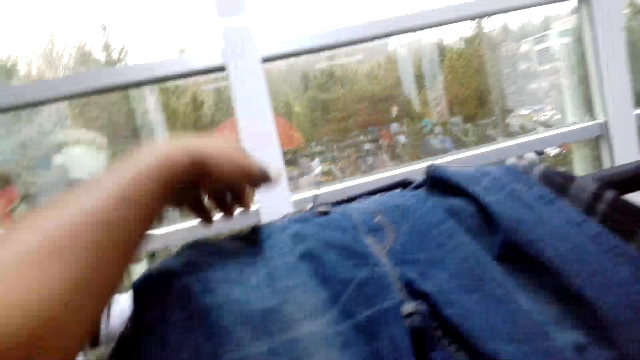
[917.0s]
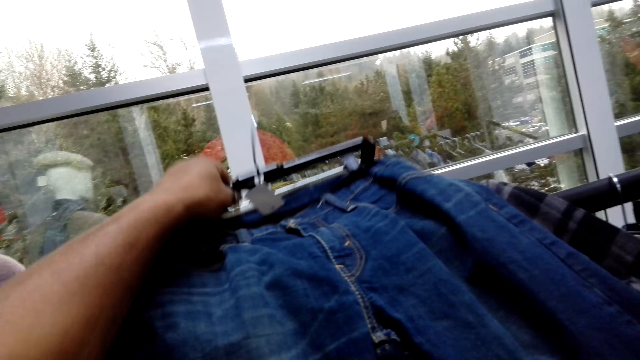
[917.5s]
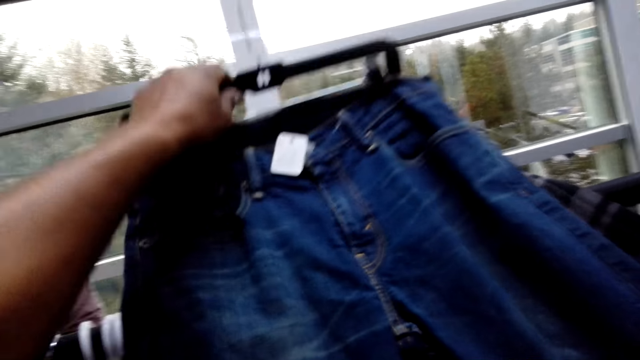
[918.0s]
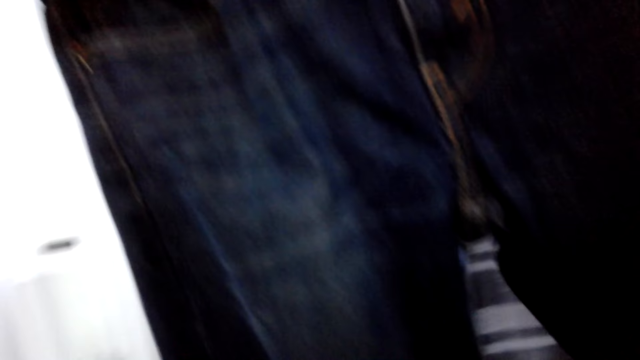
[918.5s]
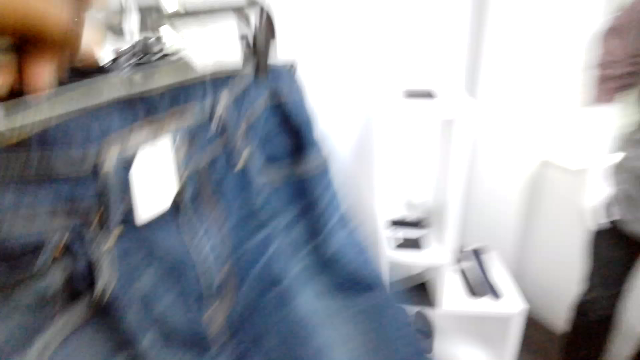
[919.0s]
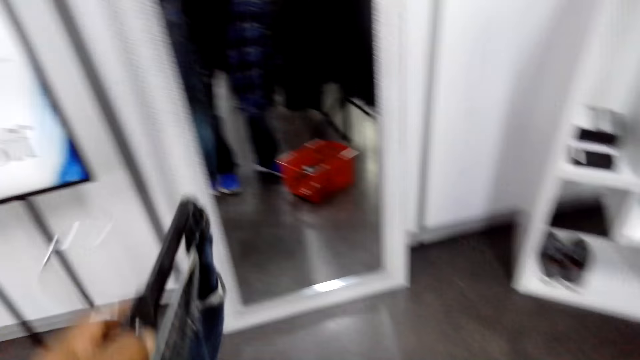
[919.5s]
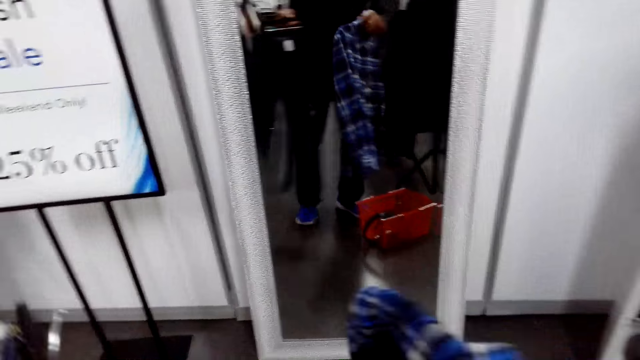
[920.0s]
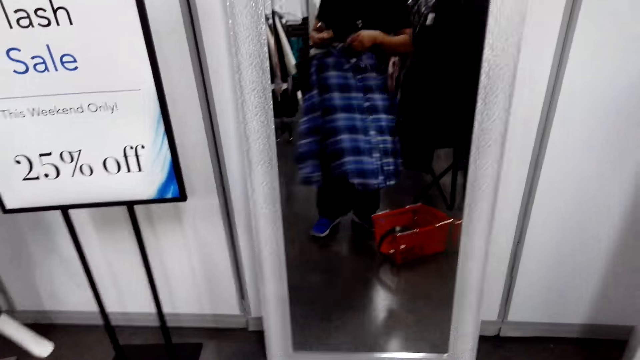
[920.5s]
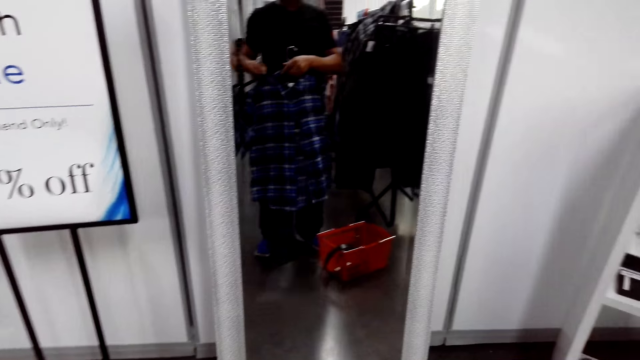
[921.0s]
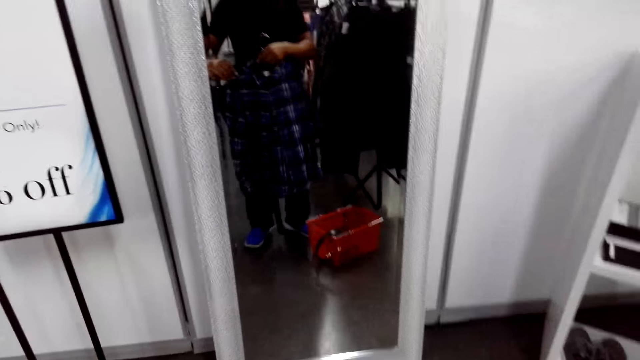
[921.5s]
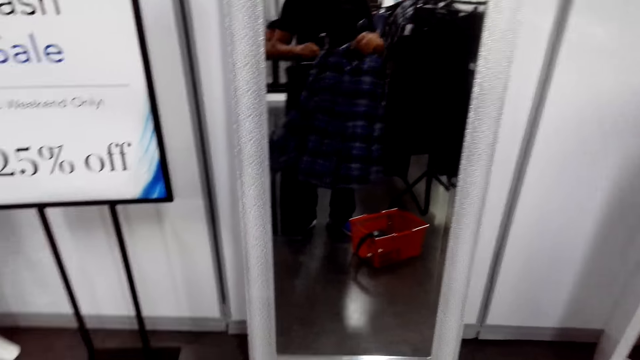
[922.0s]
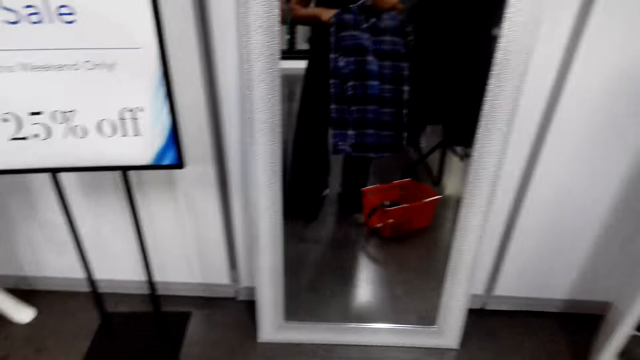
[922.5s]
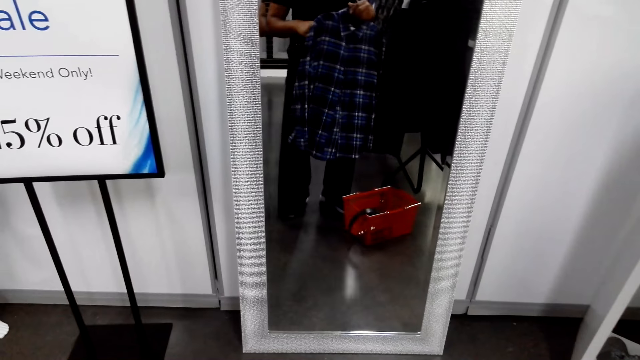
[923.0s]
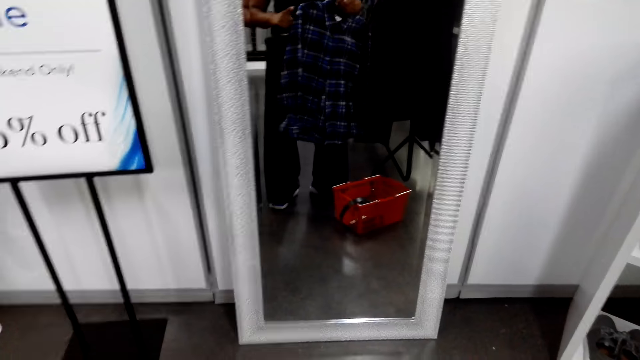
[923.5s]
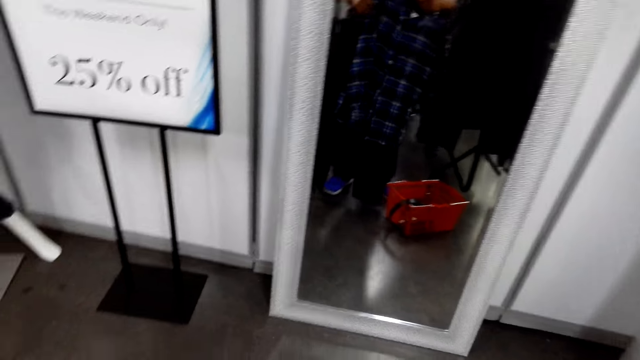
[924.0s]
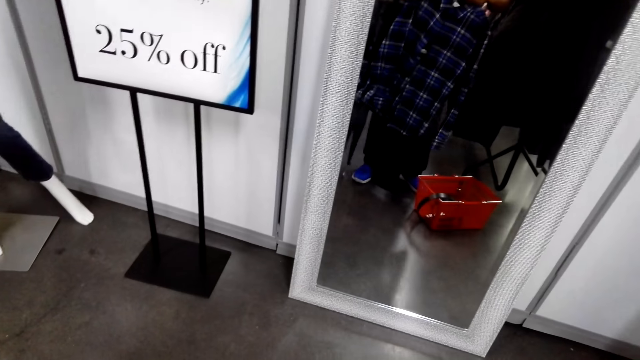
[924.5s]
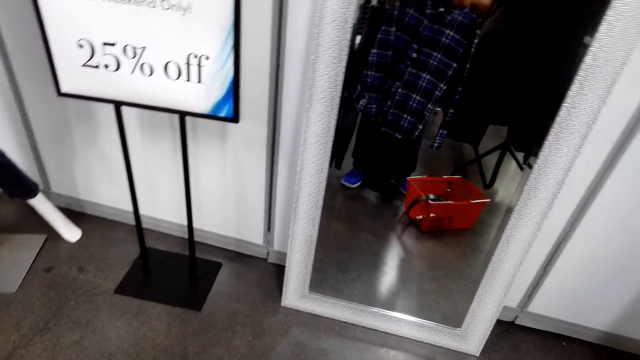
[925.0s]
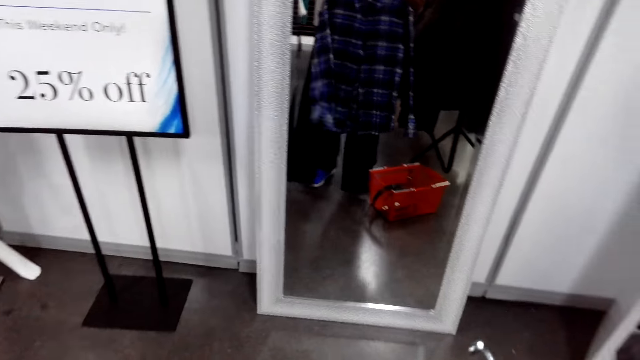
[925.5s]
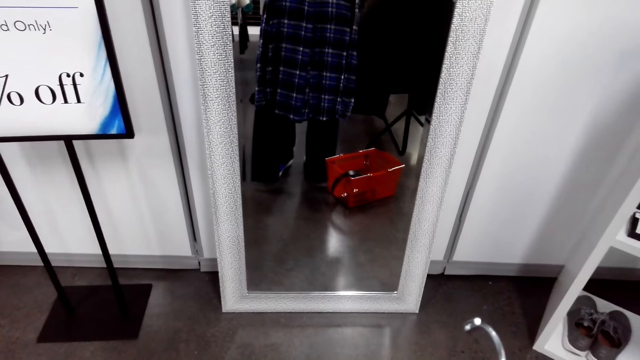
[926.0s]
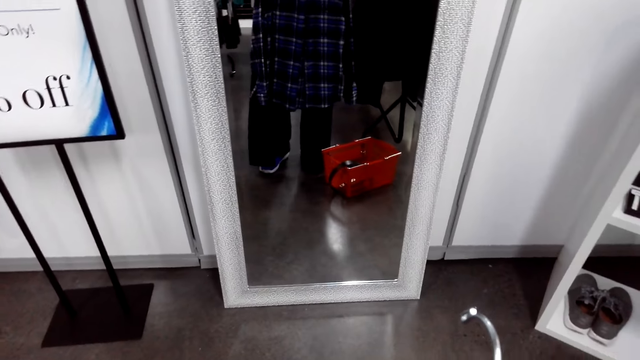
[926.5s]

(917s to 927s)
The camera wearer picks clothes from the clothes stand. They stare at the clothes in front of the side mirror.

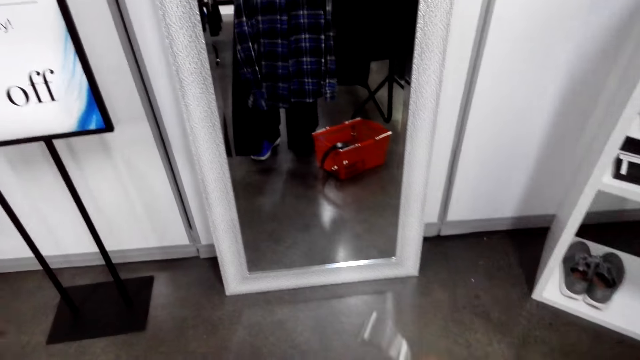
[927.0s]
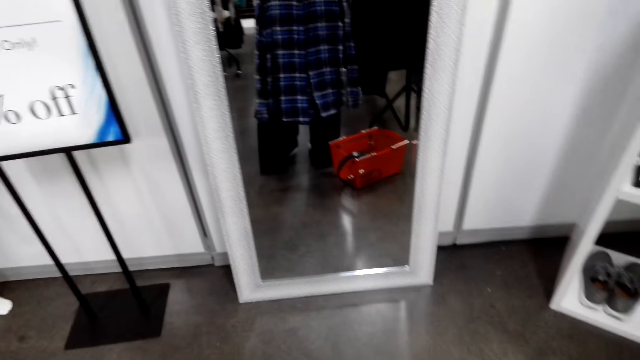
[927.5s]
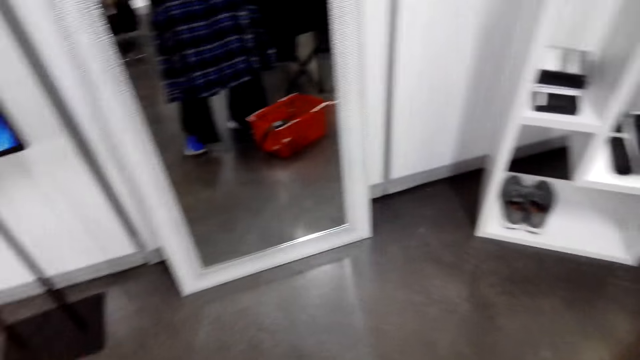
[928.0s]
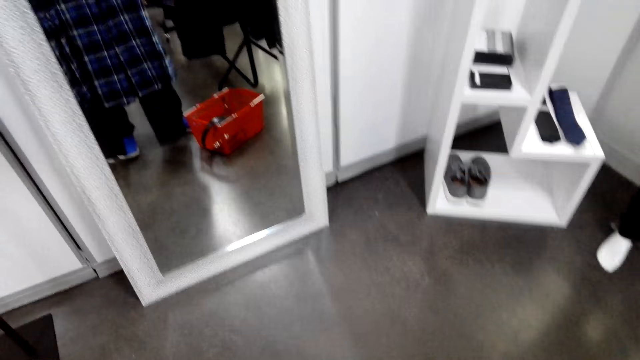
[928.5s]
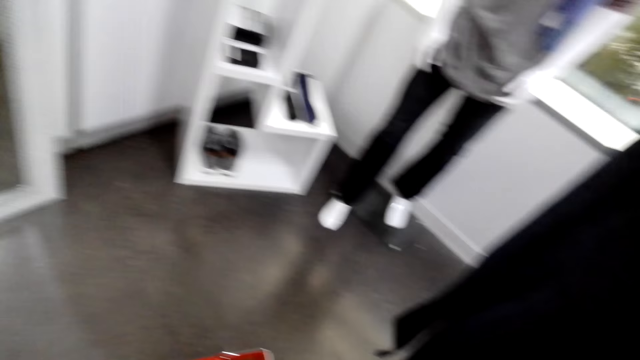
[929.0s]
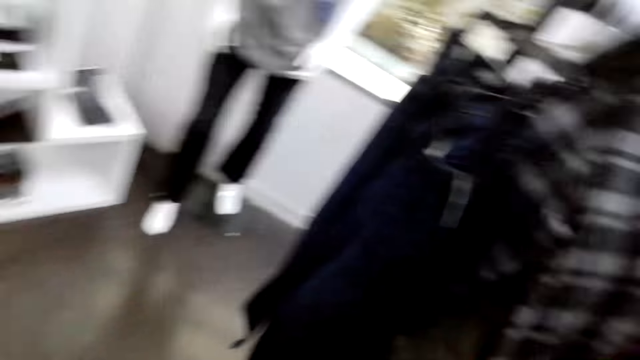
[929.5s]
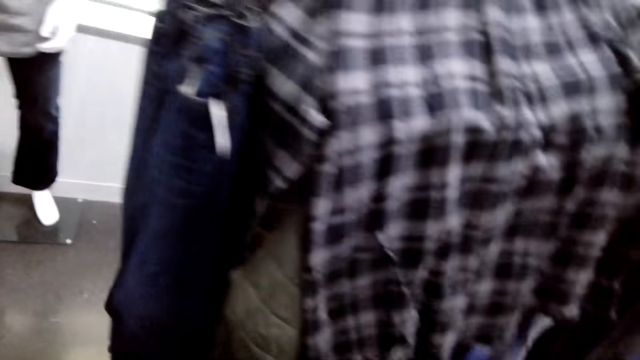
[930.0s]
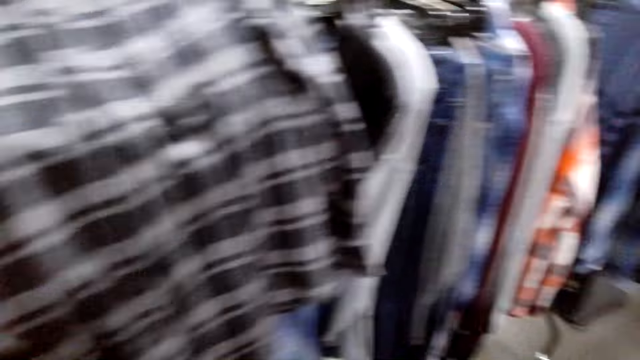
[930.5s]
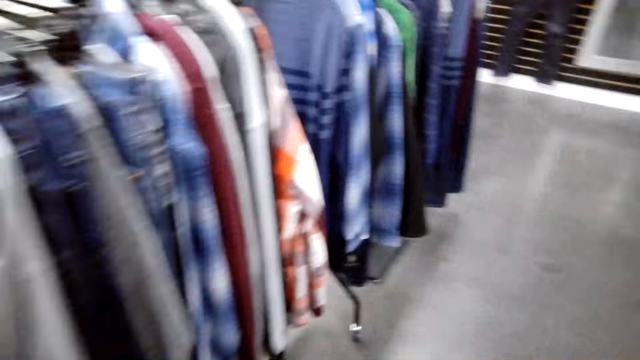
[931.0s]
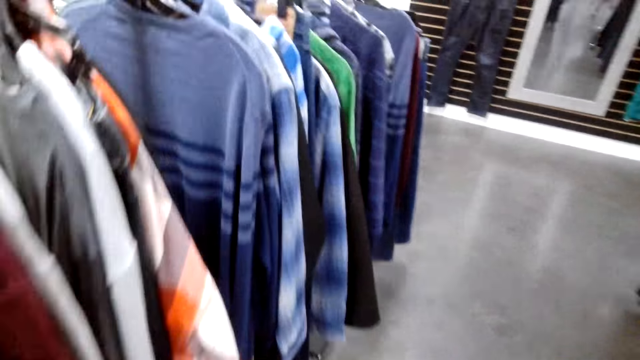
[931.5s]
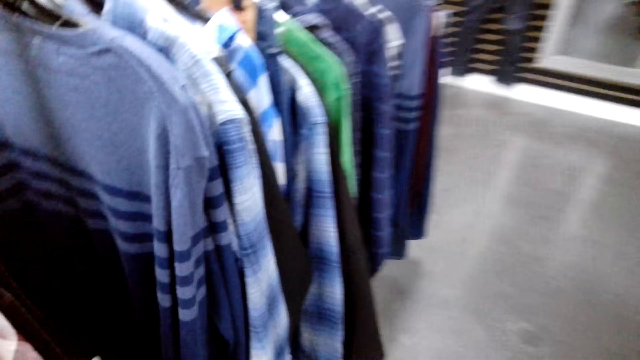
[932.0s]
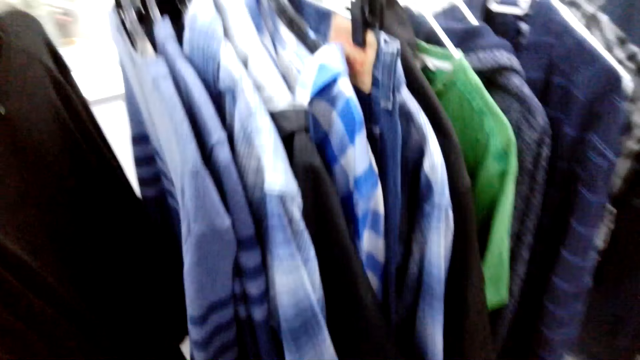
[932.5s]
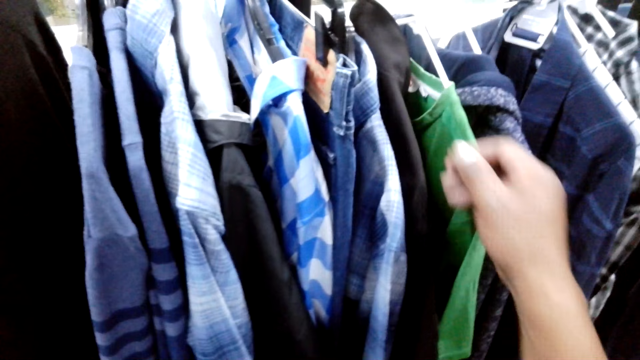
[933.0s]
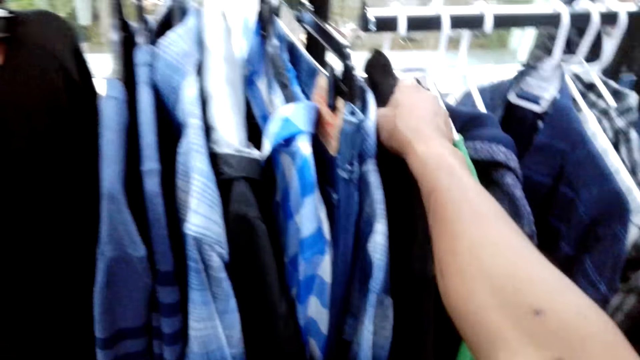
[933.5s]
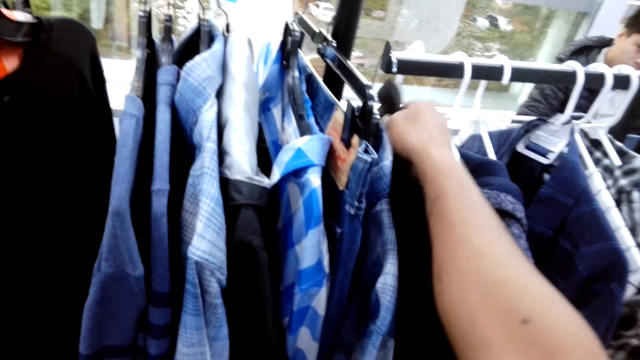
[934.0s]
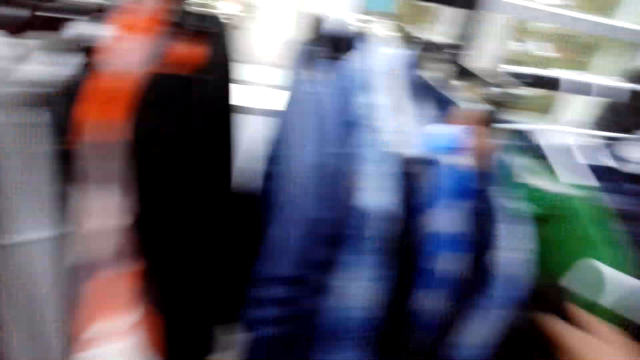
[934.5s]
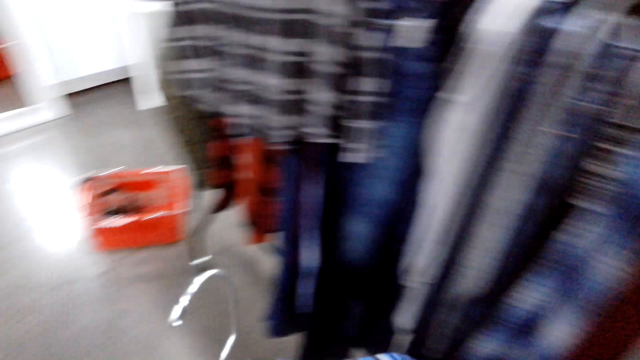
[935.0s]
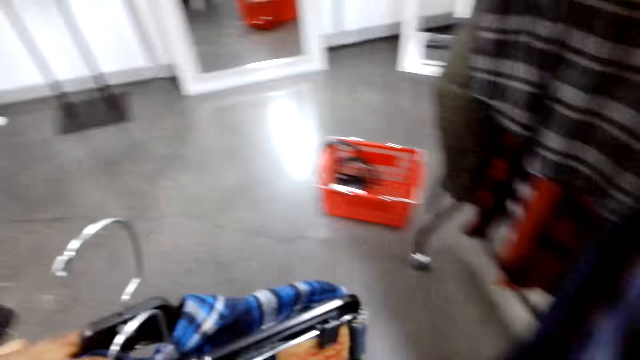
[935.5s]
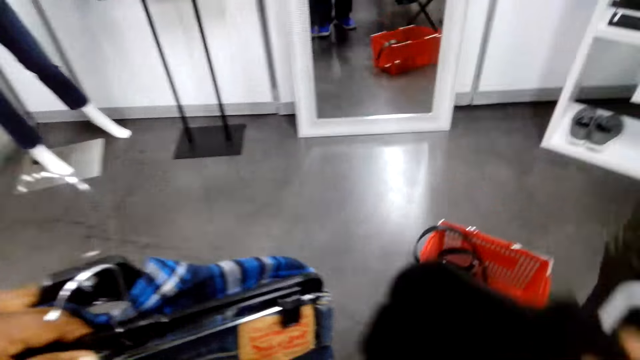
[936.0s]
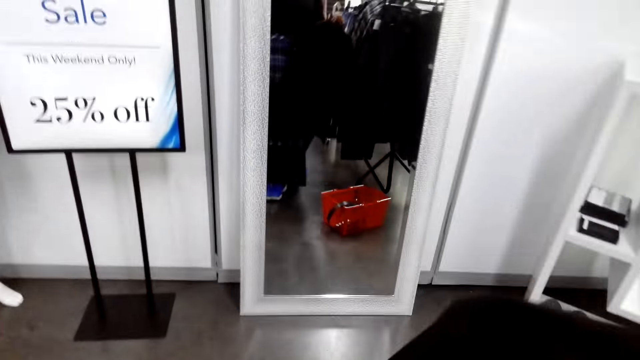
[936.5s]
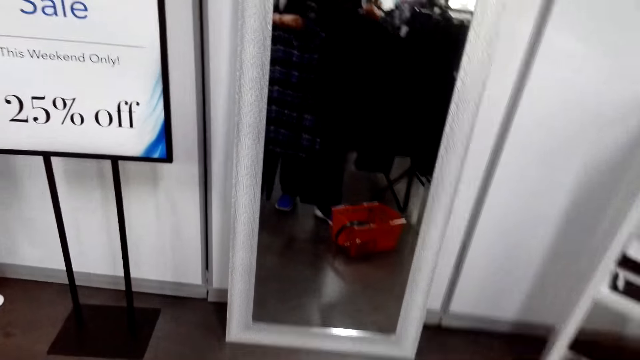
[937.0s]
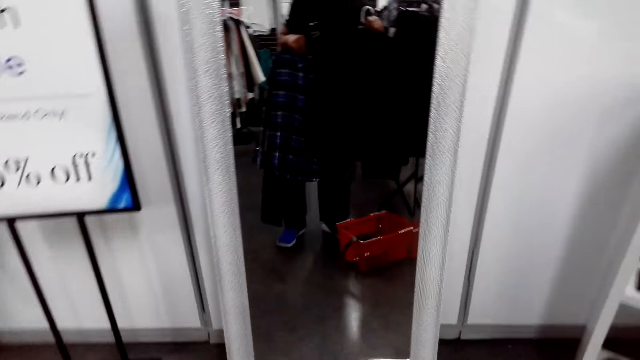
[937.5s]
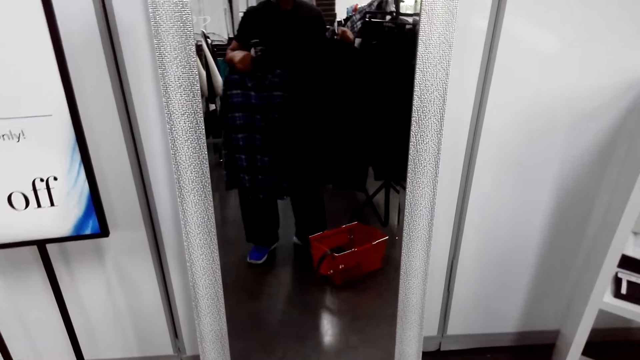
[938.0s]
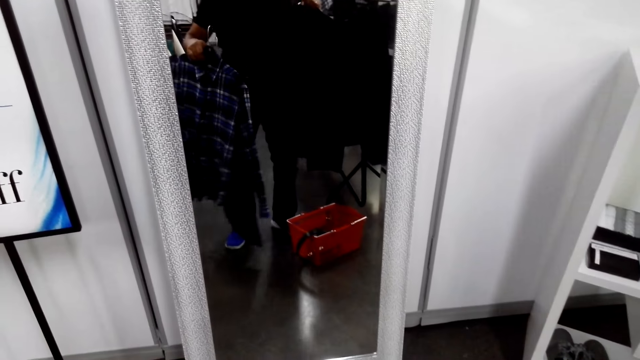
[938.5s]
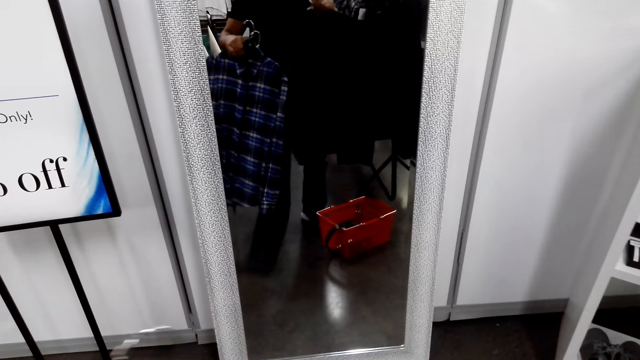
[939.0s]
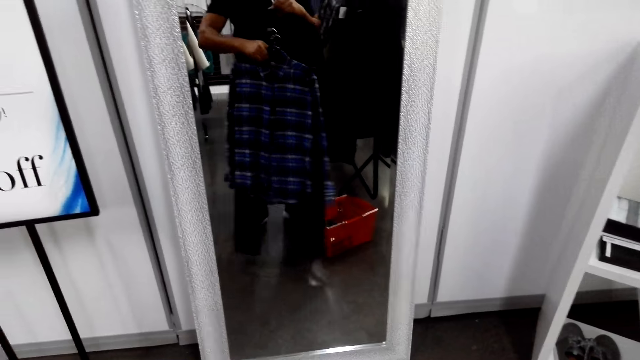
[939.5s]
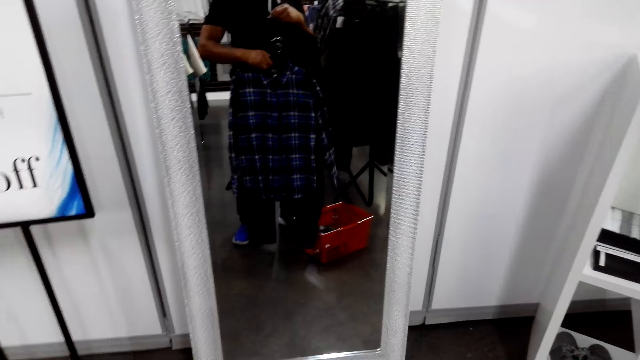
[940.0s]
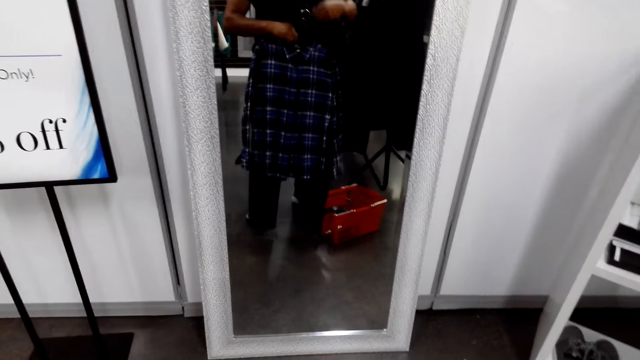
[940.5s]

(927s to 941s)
The camera wearer walks around the shop. They pick clothes from the clothes stand and touch the clothes. They walk around the shop. They walk in the closet. They stare at the clothes in front of the side mirror.
